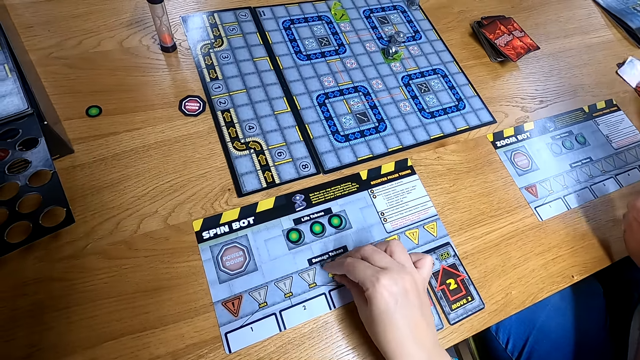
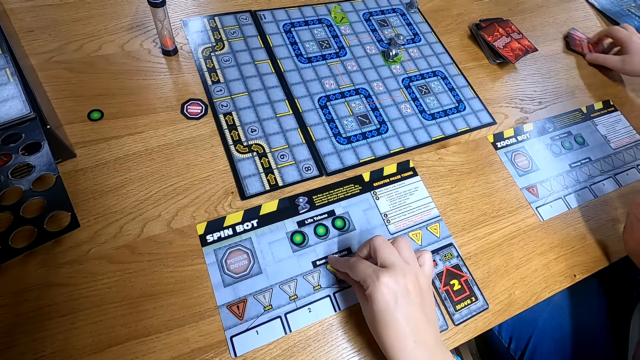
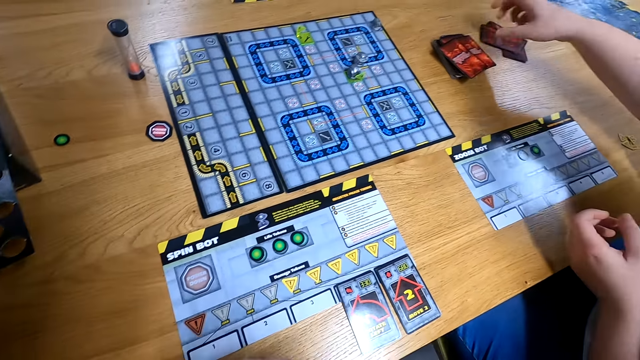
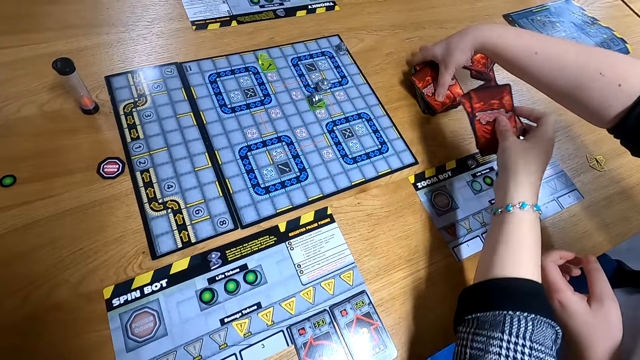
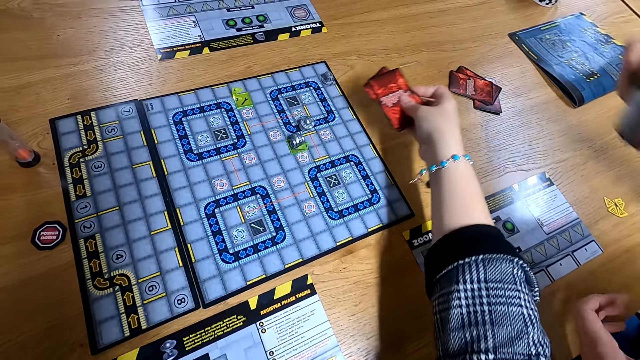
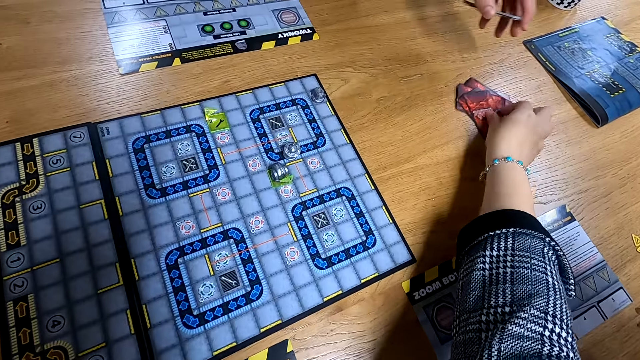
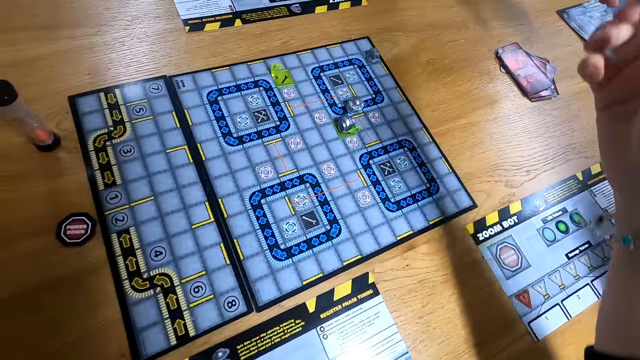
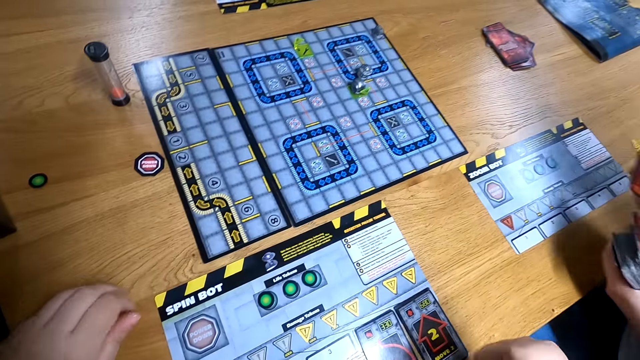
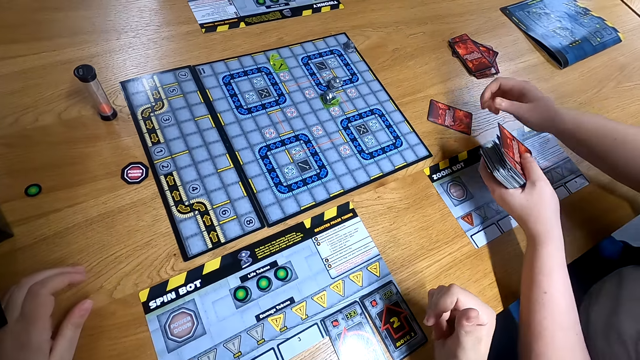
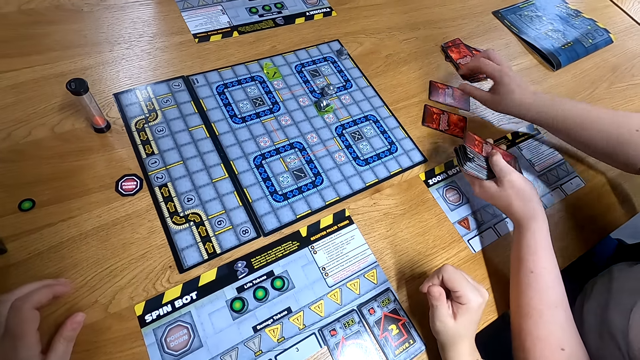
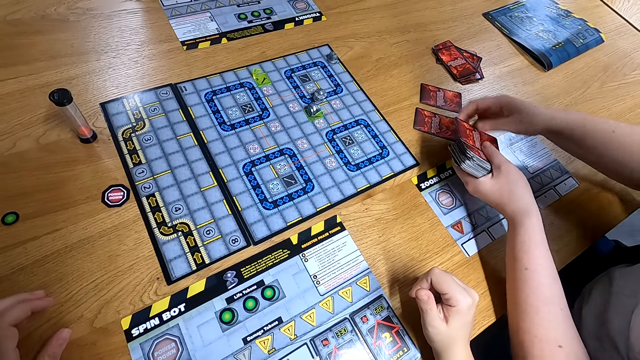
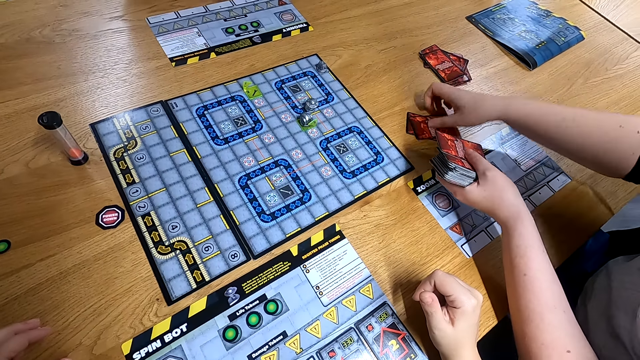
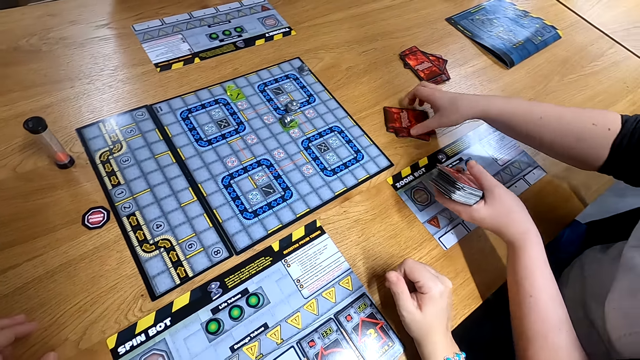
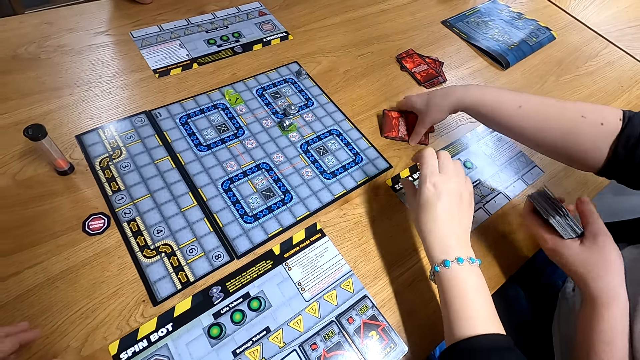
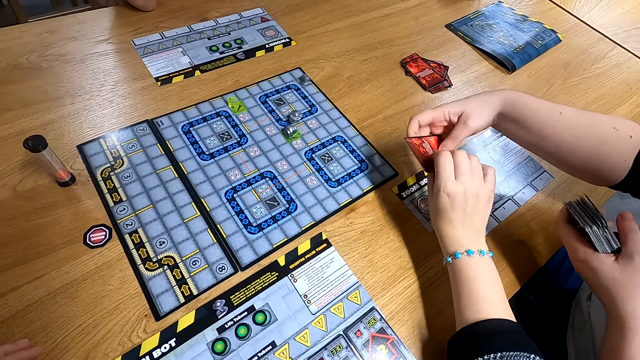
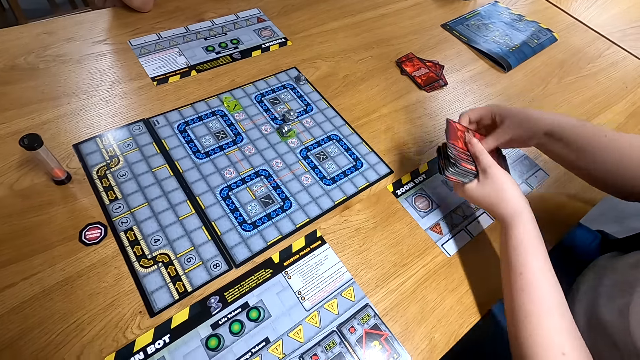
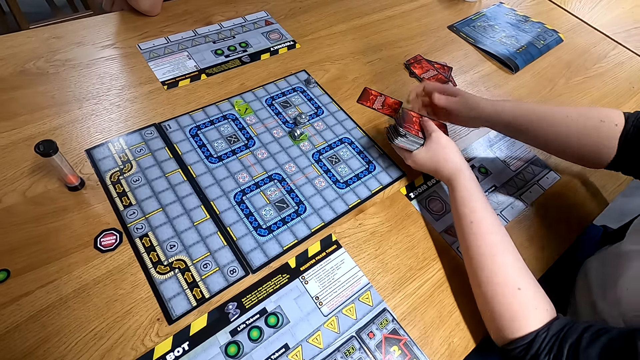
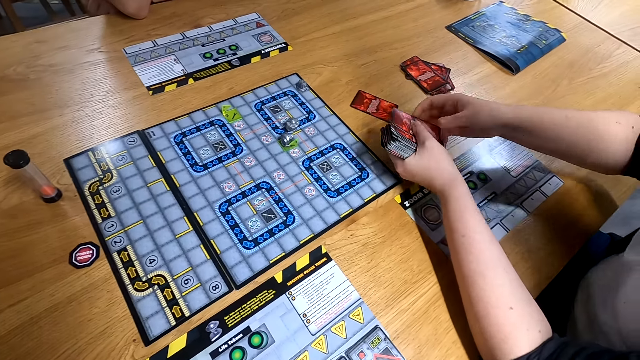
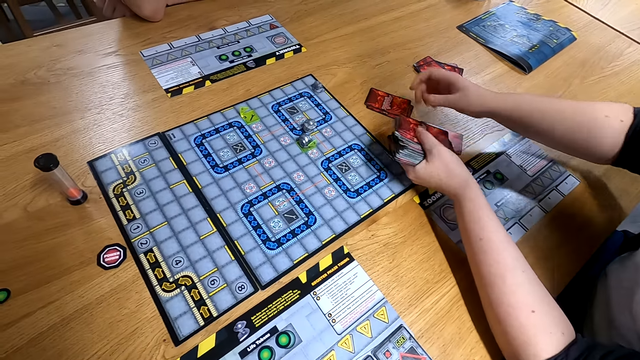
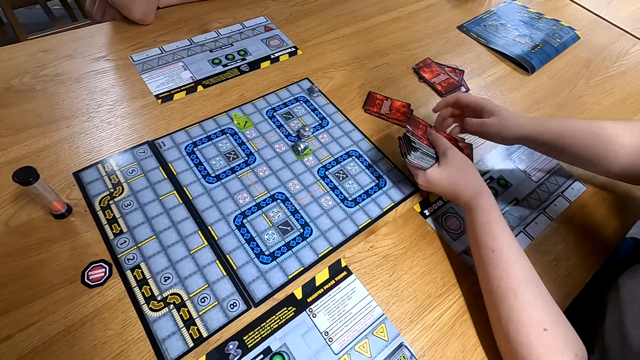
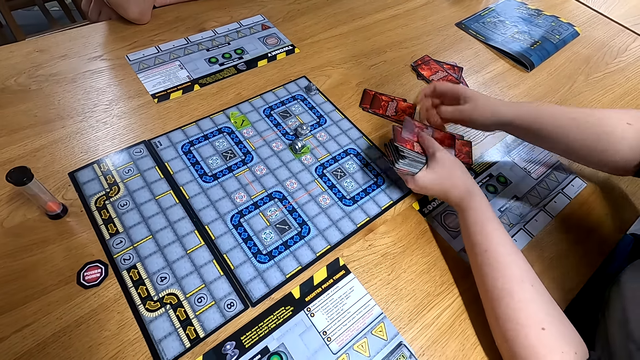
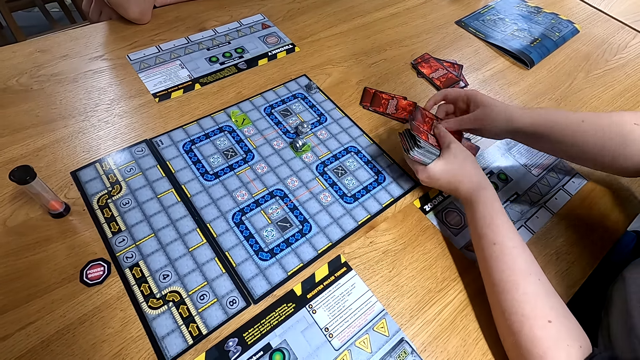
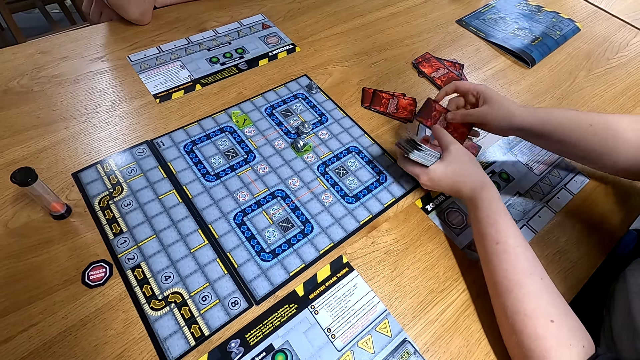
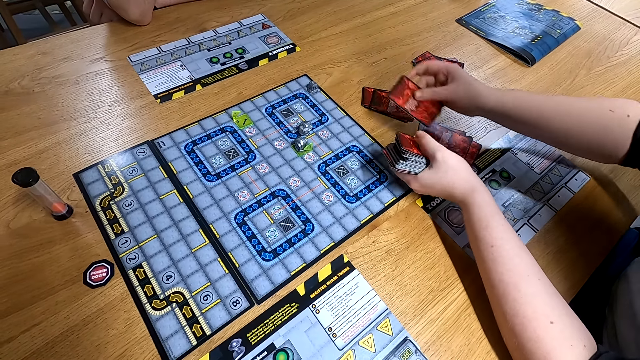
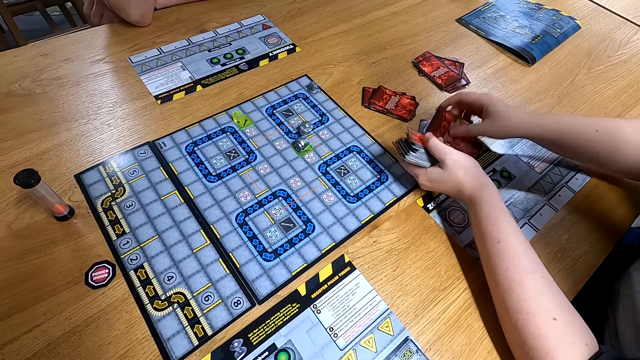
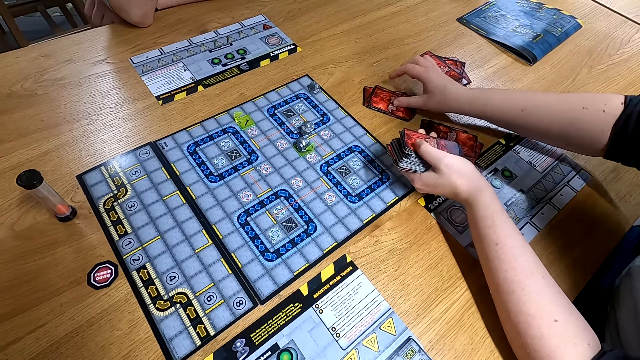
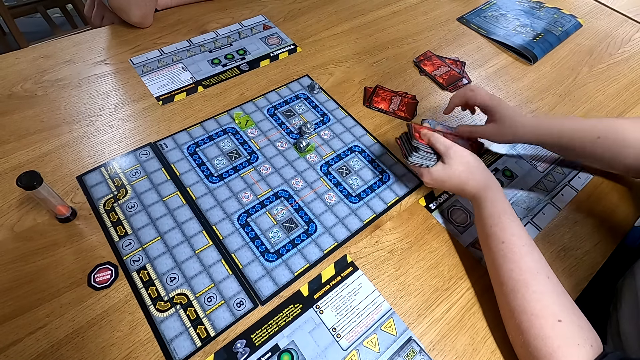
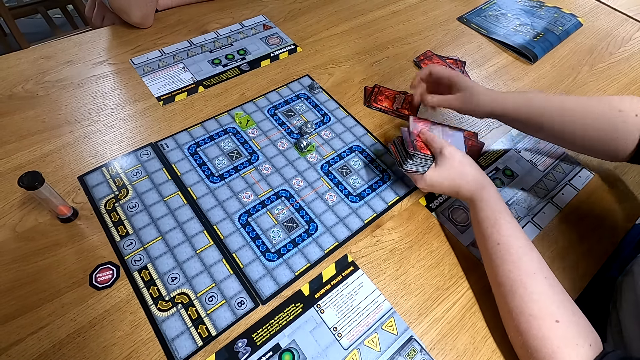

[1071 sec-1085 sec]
The camera wearer adjusts the chip on the program with his right hand. A man drops the cards on the table with his right hand, moves the cards on the table with his right hand, and packs the bundle of cards from the table with his right hand. The camera wearer gives a person the cards. He drops the cards on the table with his right hand. Another man drops the cards on the table with his left hand. The first man distributes the bundle of cards on the table with his right hand. The person shuffles the cards. The camera wearer receives the cards from the first man with his right hand. The first man distributes the bundle of cards on the table with his right hand. The person shuffles the cards.

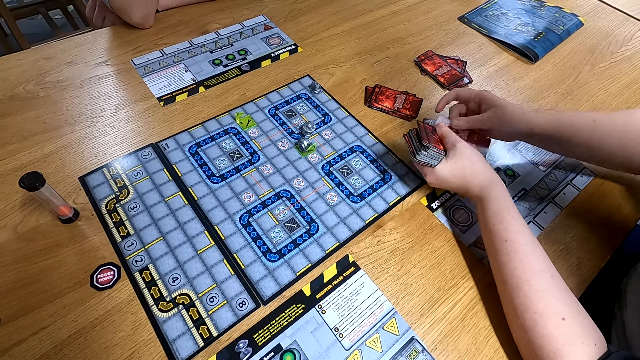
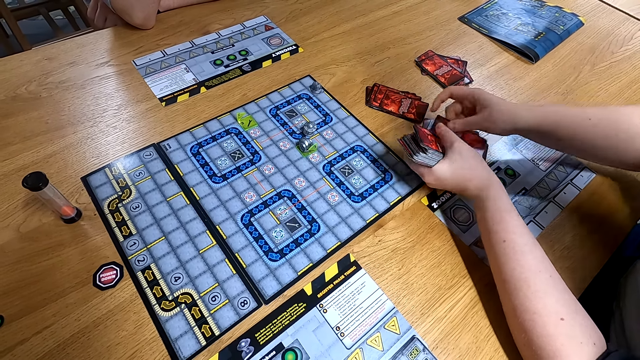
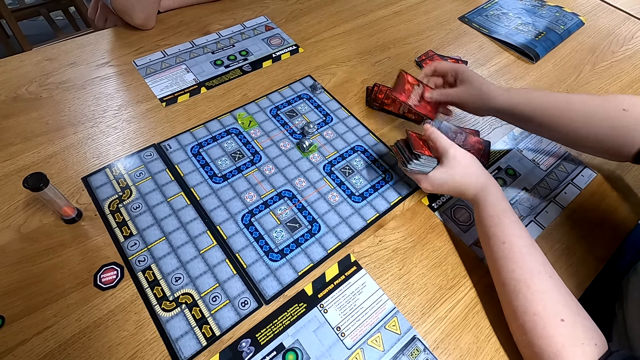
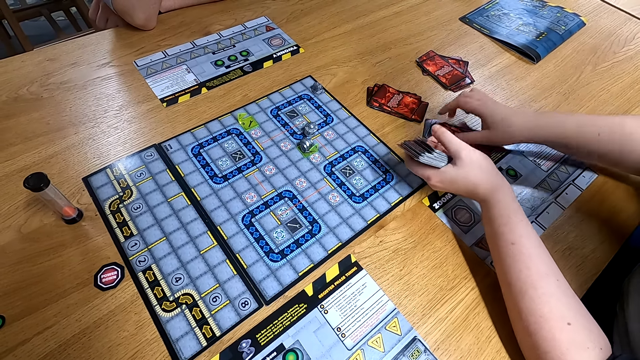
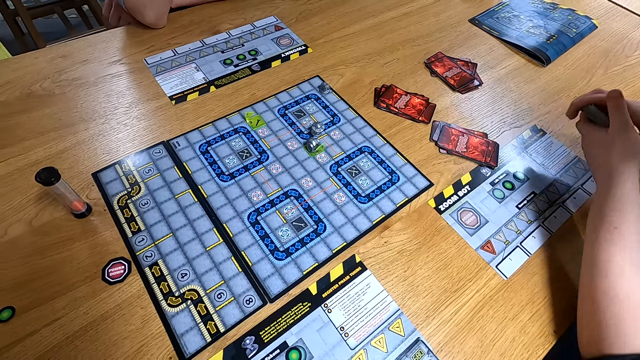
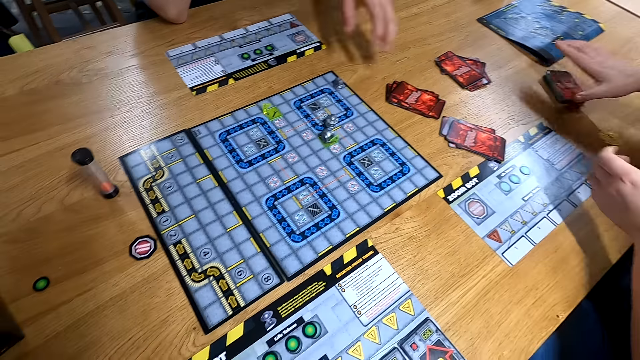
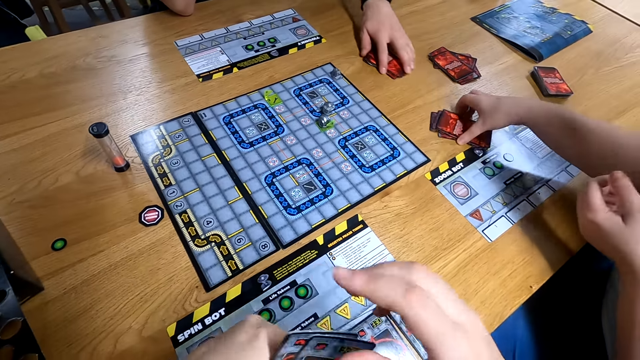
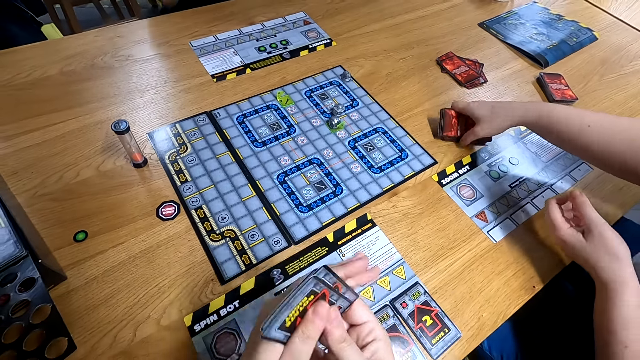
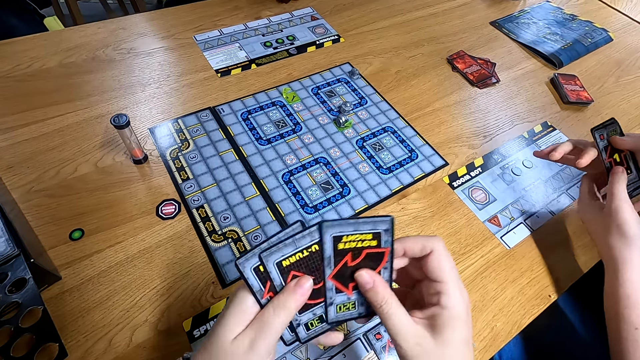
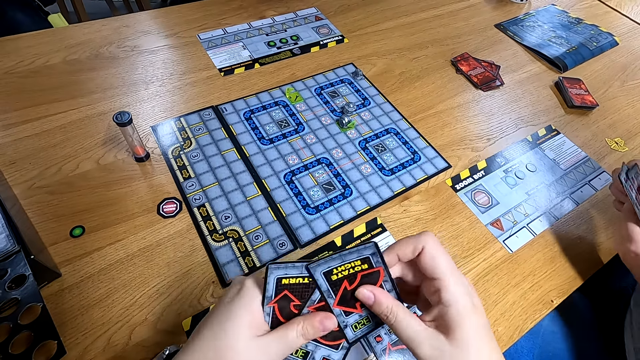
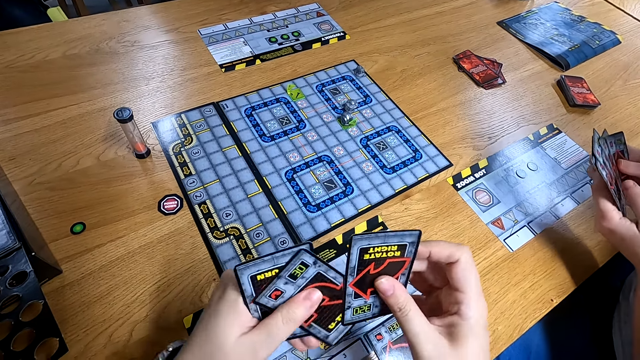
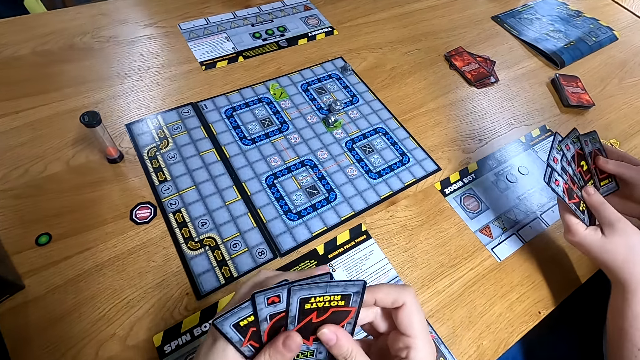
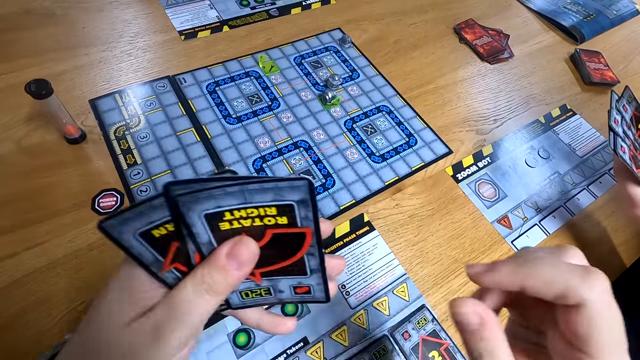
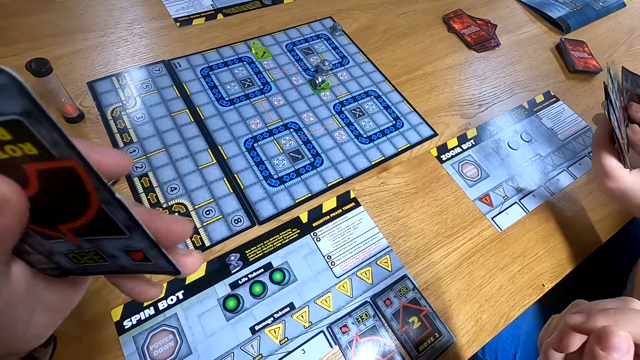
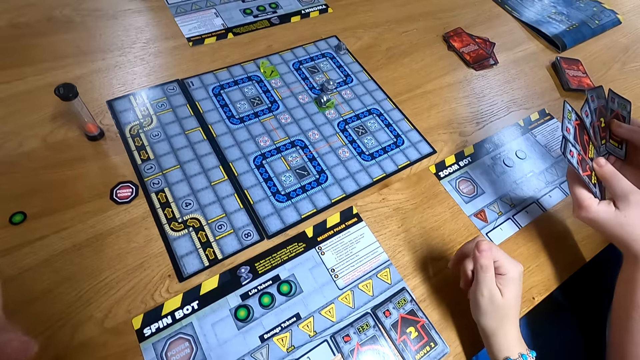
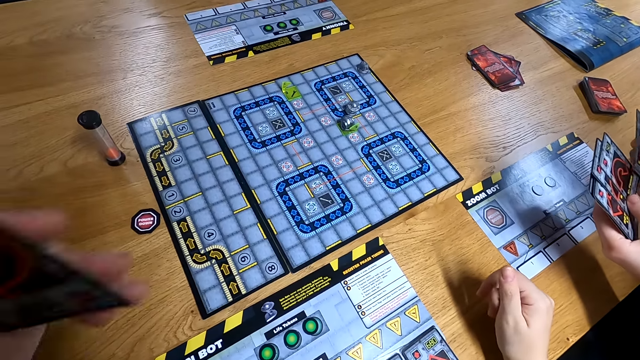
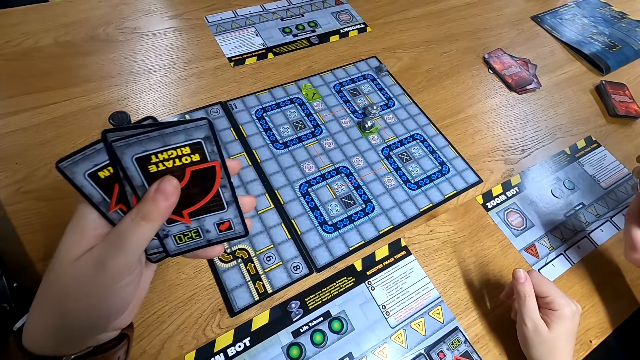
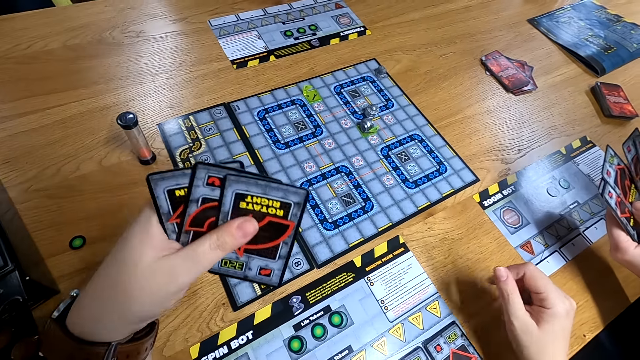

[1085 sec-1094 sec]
A man drops the bundle of cards on the table with his right hand and packs the cards from the table with his right hand. Another man pulls the cards from the table with his right hand. The camera wearer examines the cards with his hands. The first man examines the cards with his hands.
